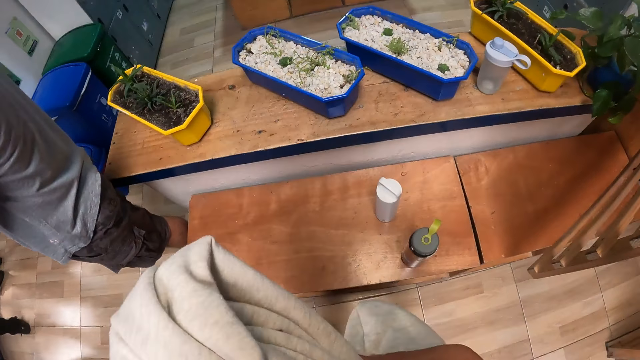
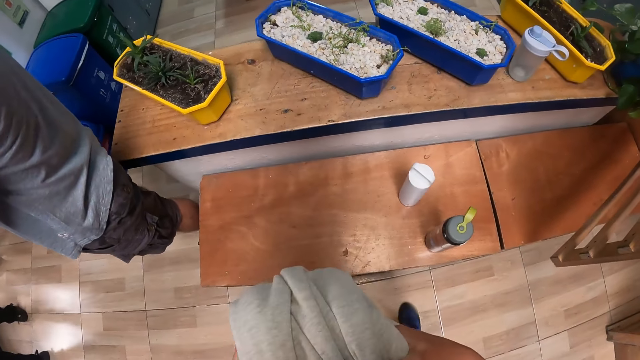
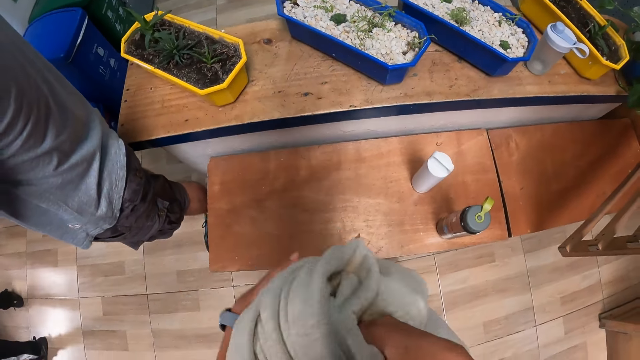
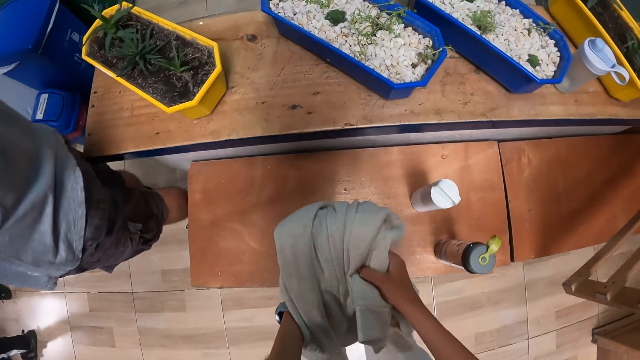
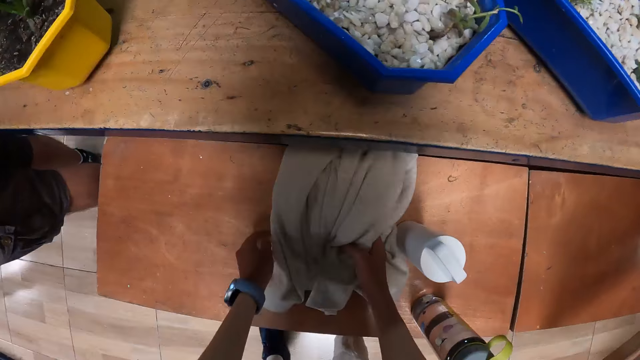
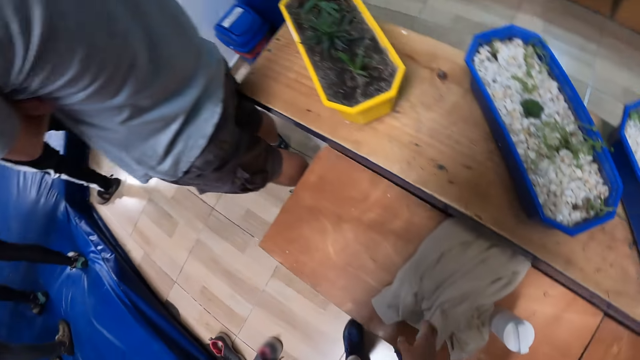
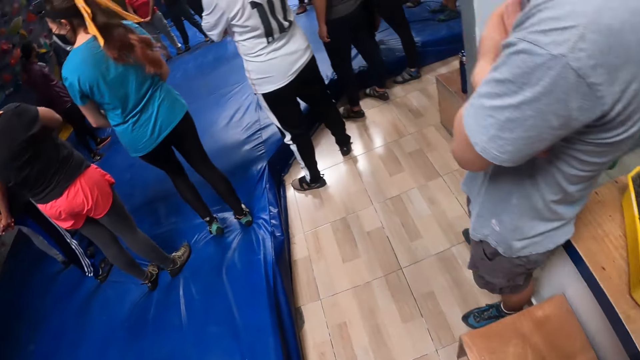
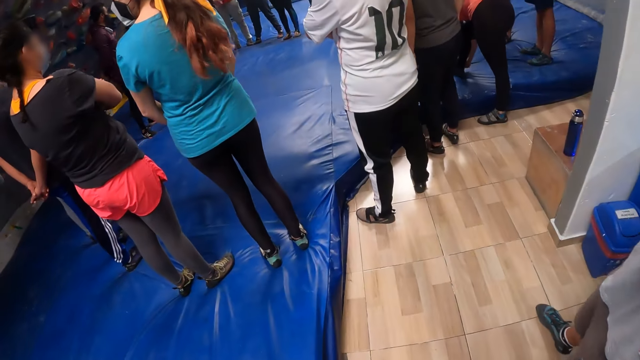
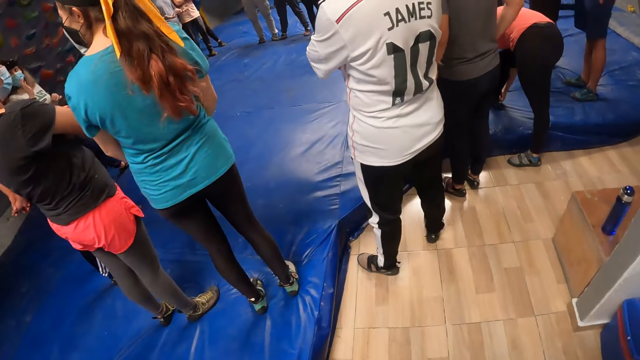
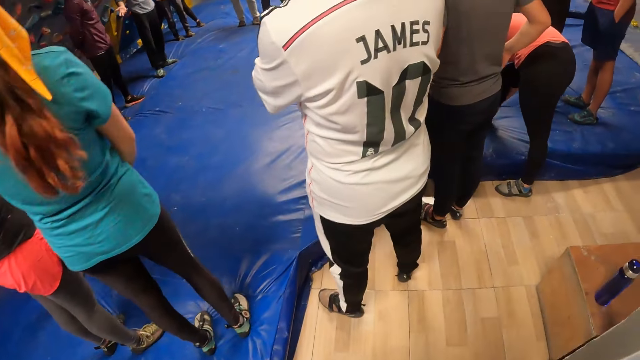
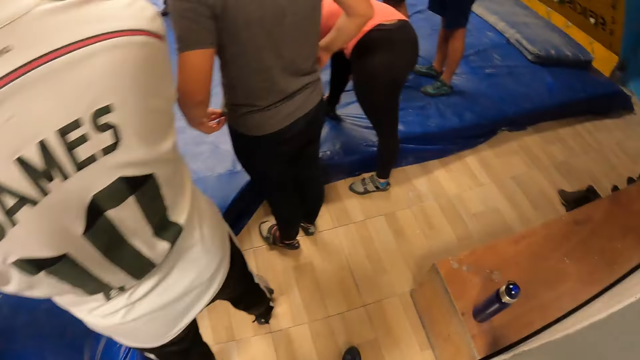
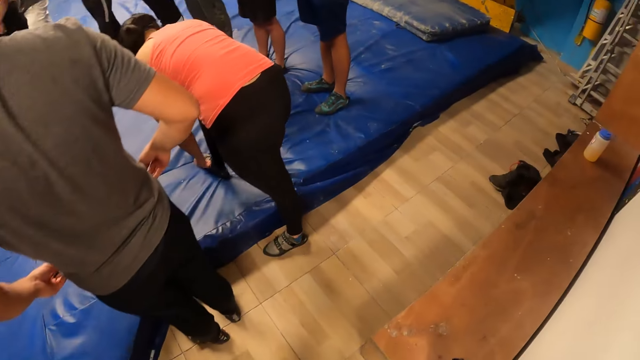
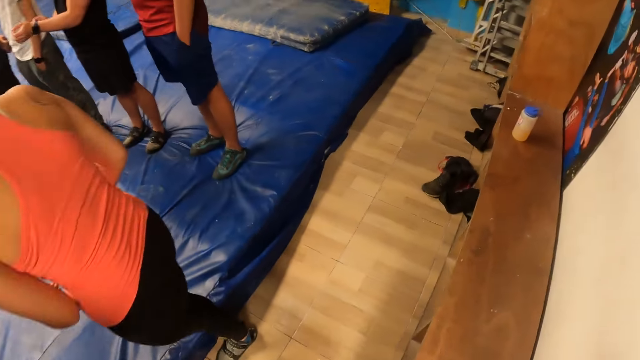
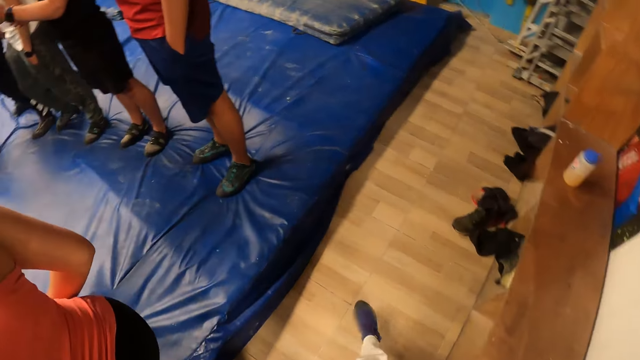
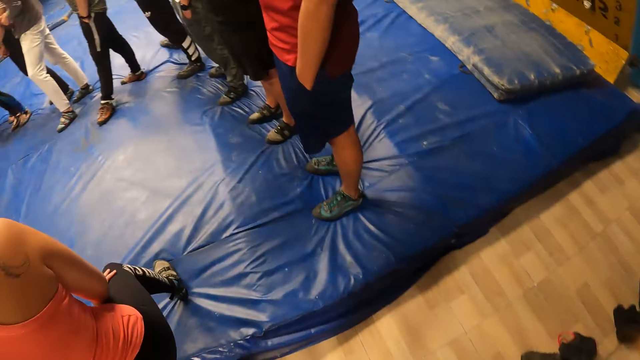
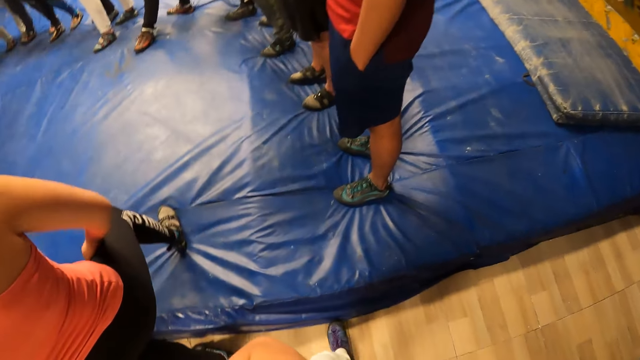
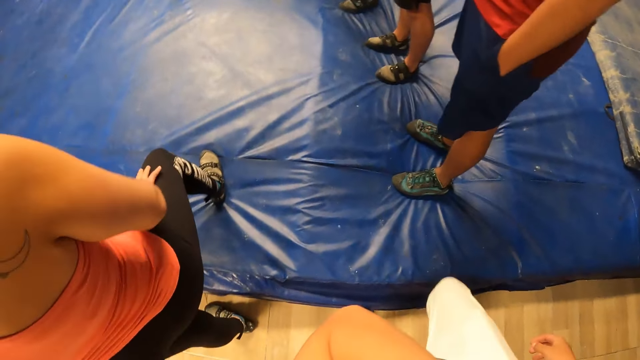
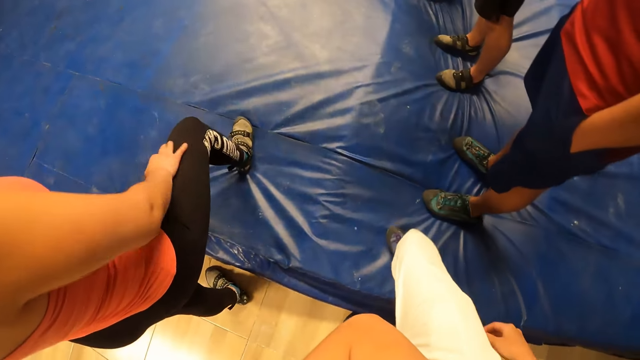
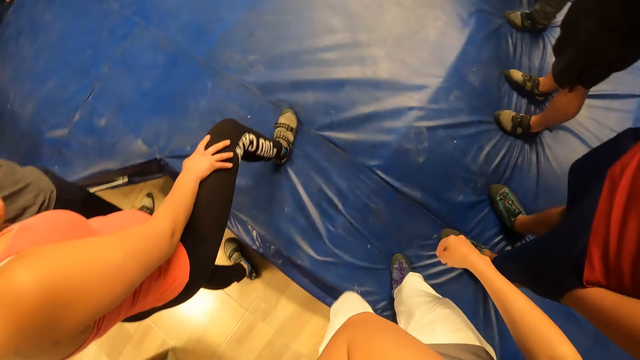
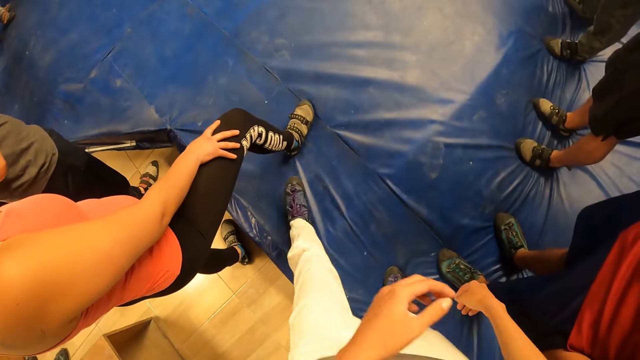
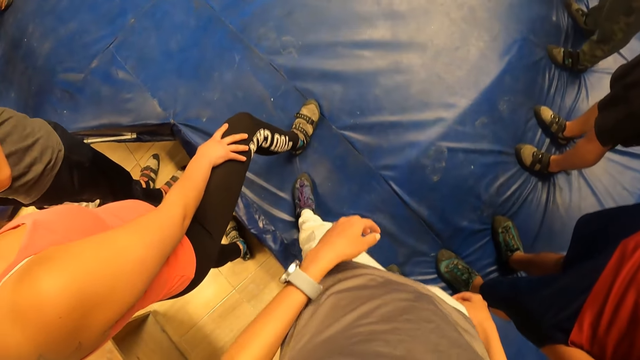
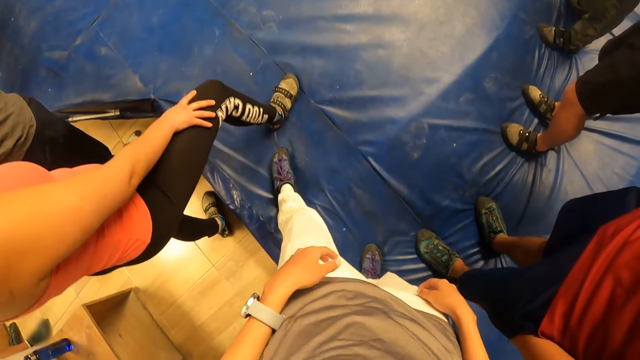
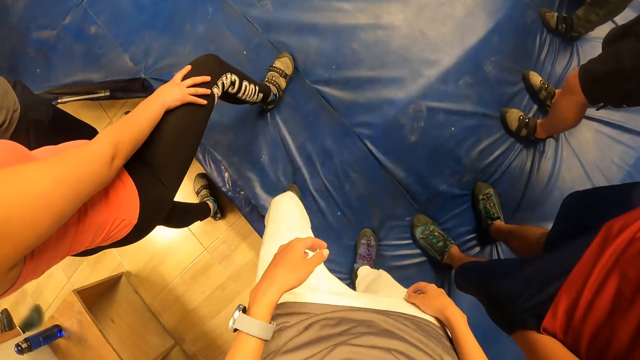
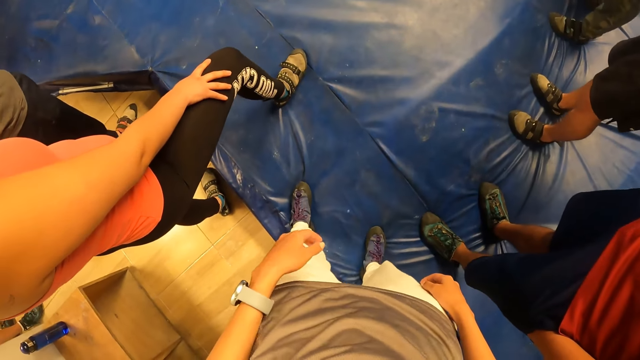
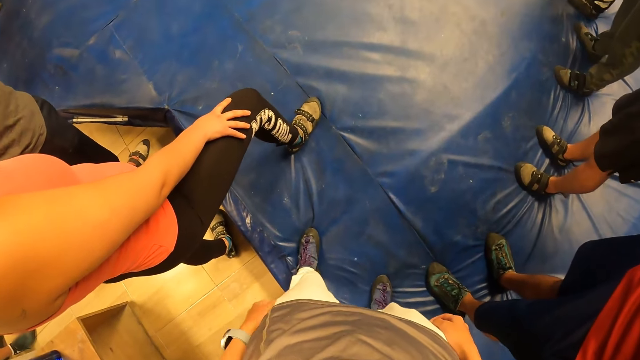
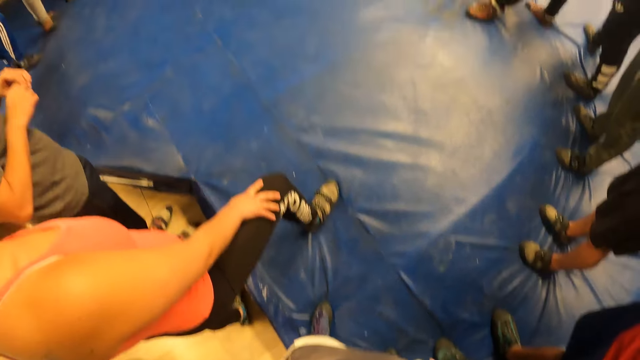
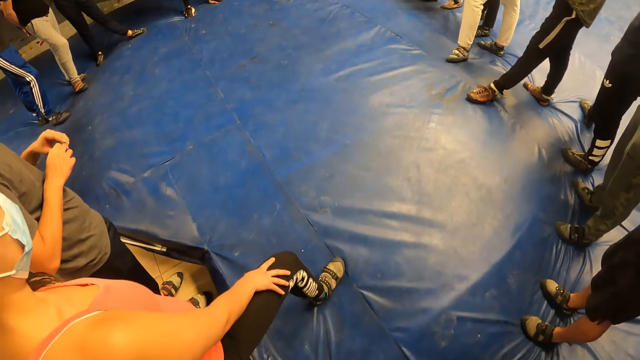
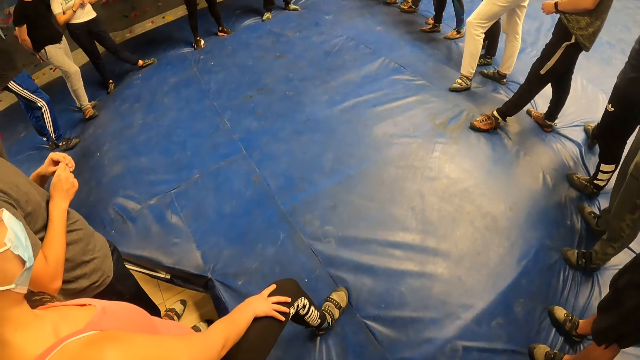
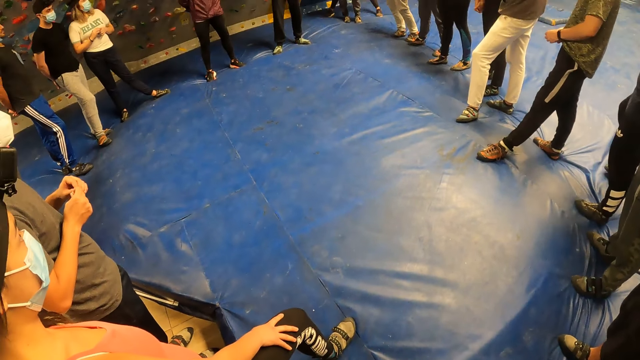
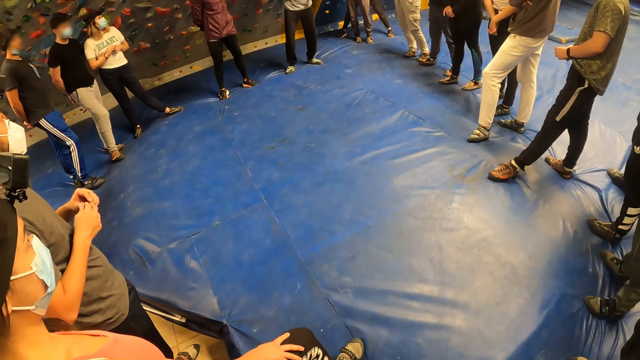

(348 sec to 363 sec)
The camera wearer keeps the jacket on the rack. They walk around. They climb on an exercise bed. They look around.

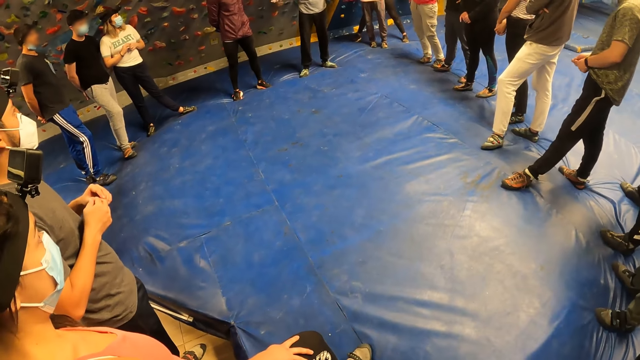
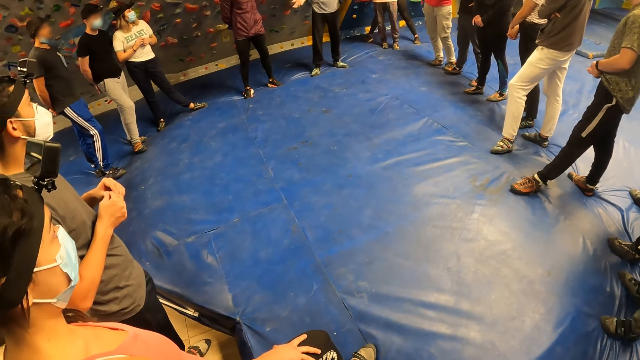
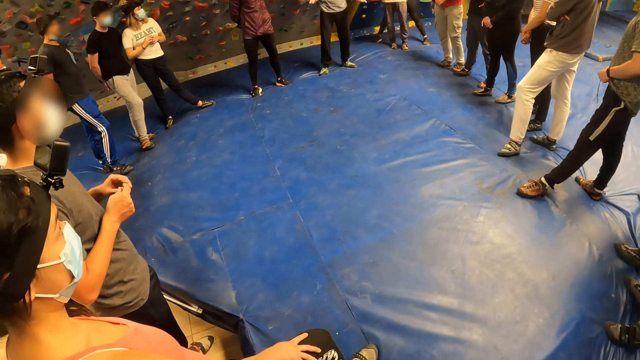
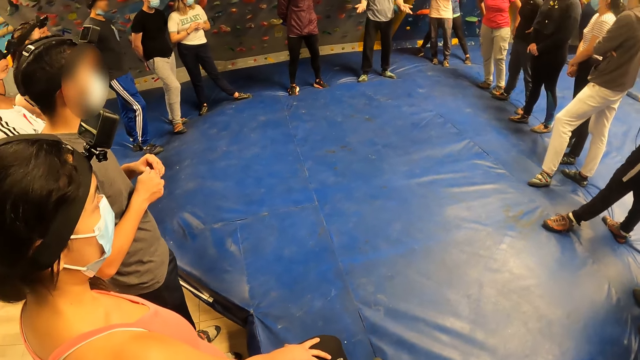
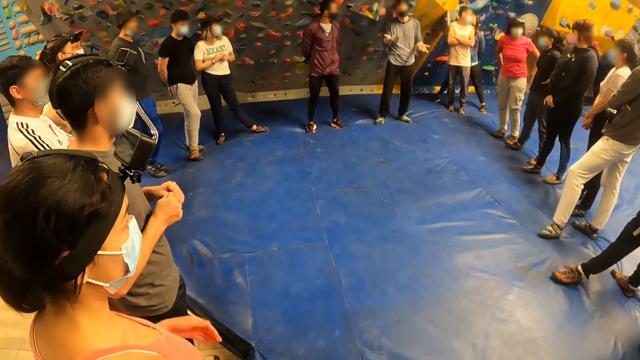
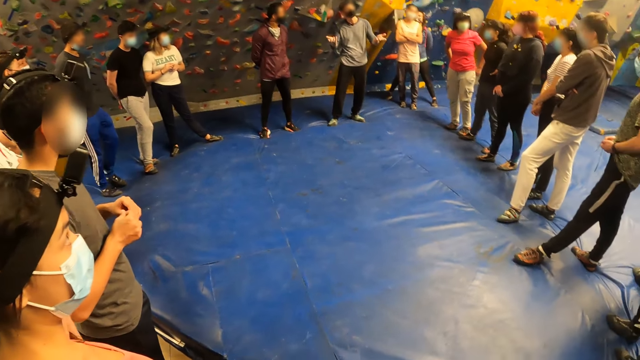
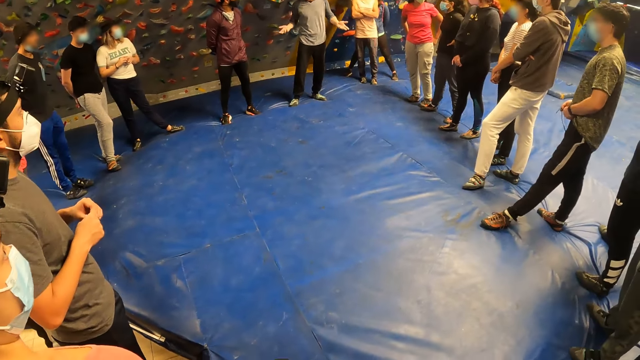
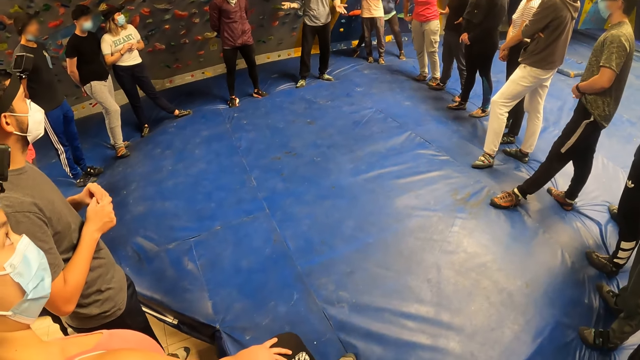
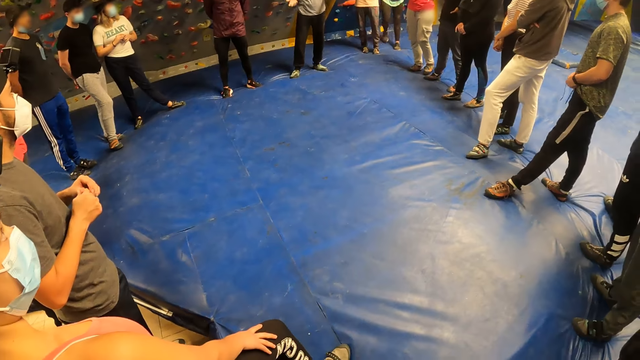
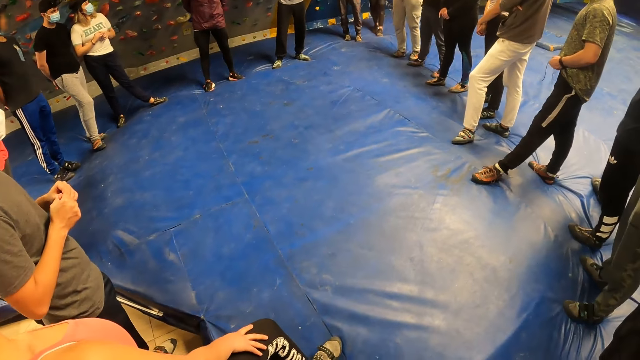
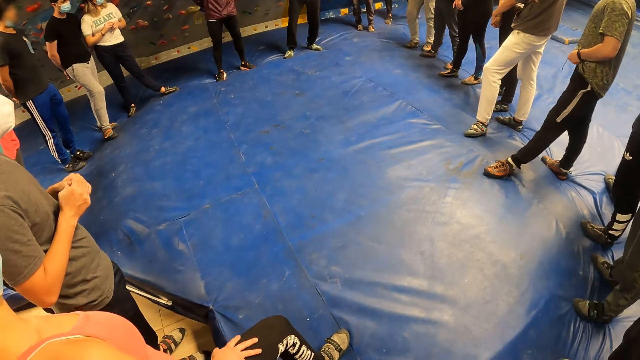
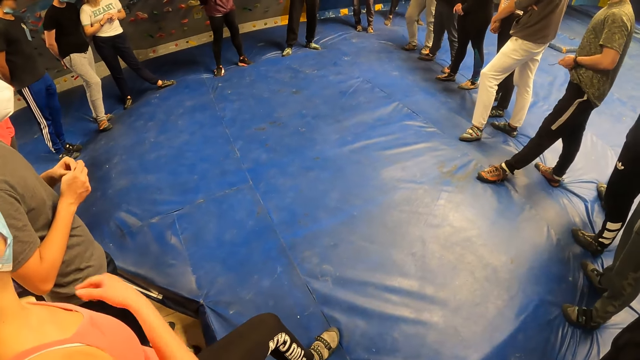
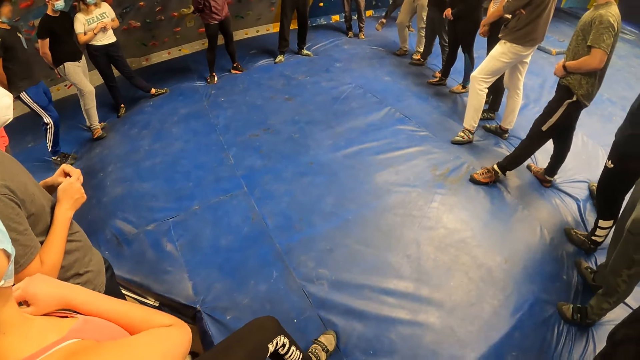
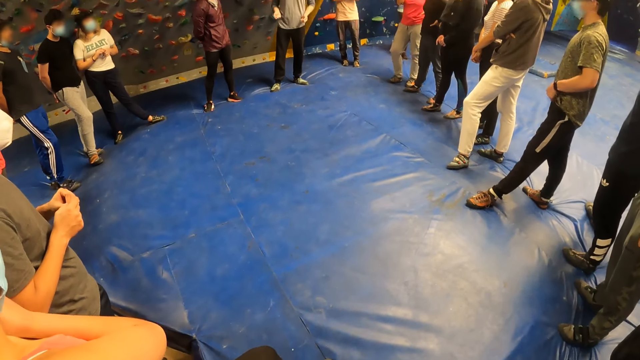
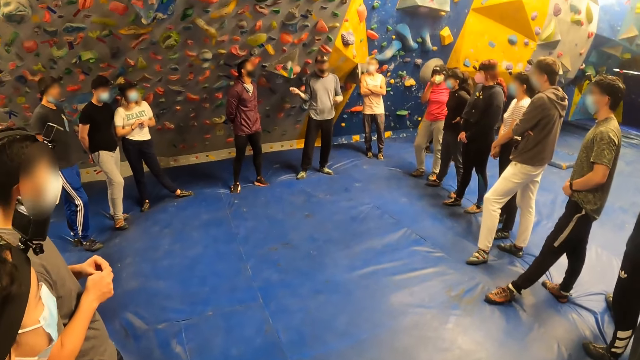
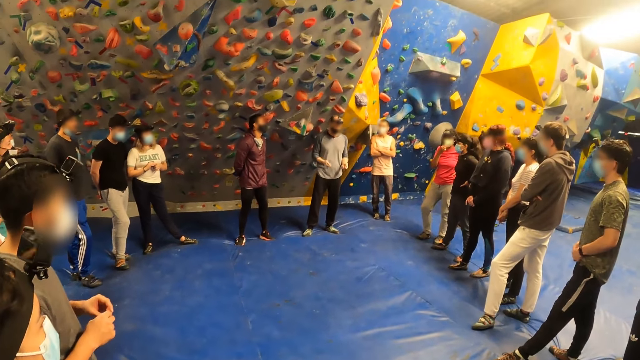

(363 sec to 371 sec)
A person addresses the people. The camera wearer looks around. The person addresses the people.
